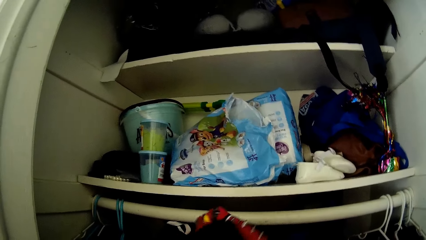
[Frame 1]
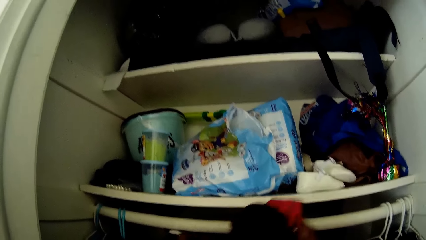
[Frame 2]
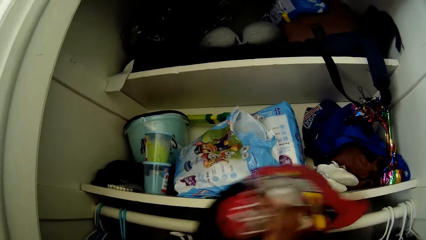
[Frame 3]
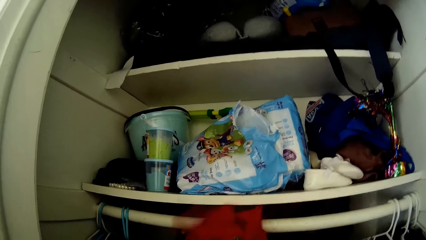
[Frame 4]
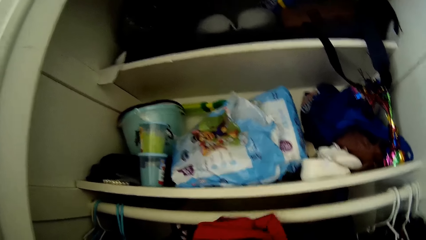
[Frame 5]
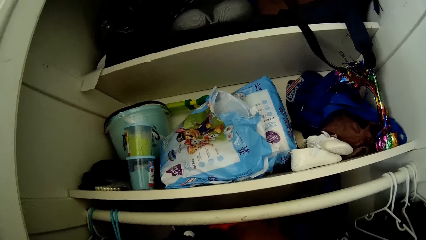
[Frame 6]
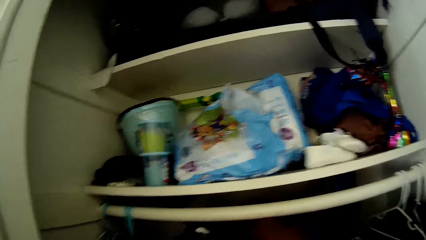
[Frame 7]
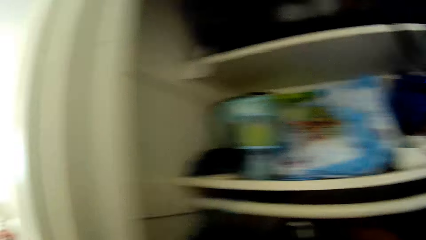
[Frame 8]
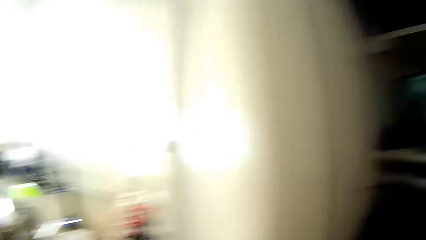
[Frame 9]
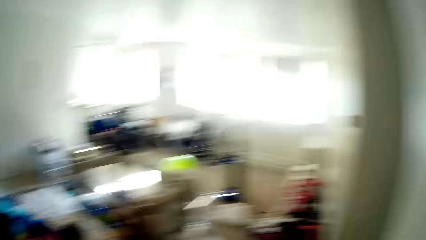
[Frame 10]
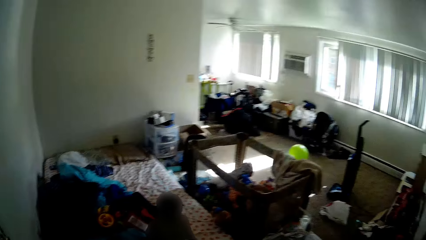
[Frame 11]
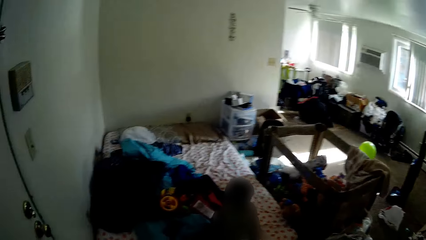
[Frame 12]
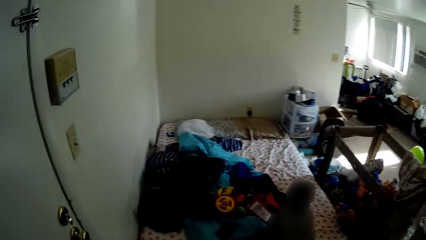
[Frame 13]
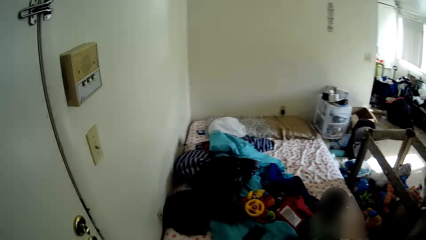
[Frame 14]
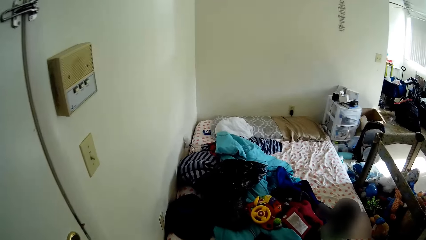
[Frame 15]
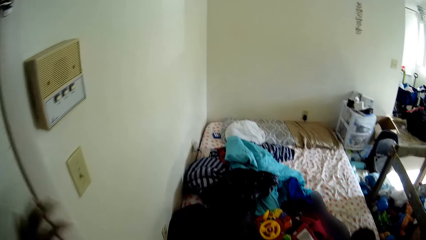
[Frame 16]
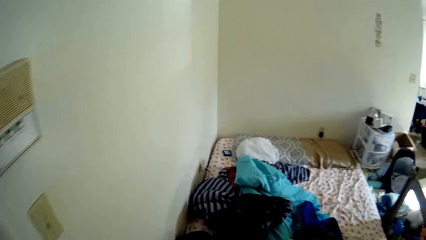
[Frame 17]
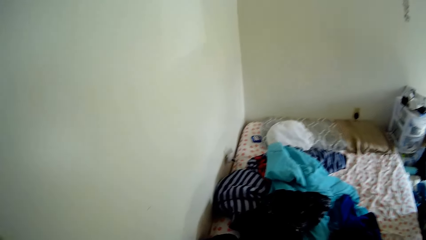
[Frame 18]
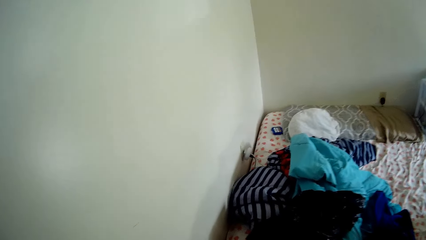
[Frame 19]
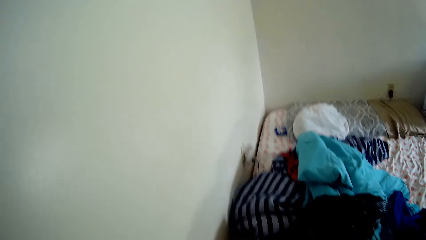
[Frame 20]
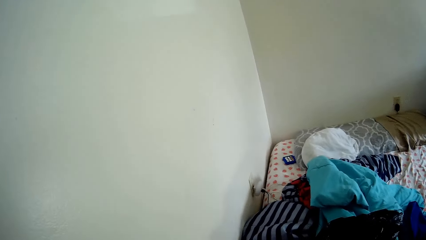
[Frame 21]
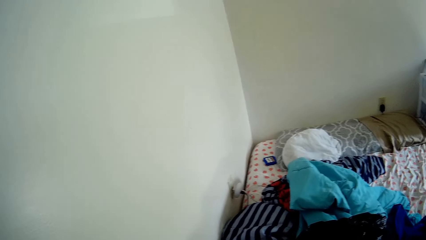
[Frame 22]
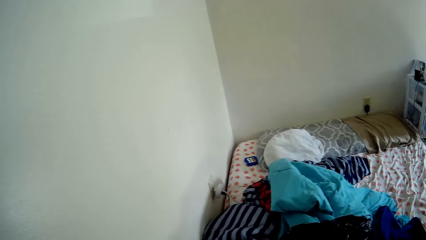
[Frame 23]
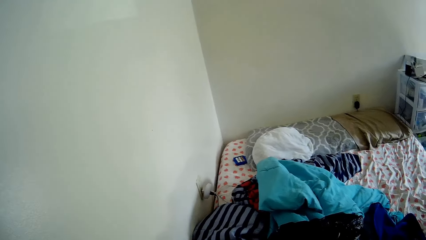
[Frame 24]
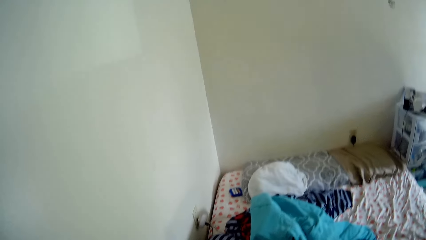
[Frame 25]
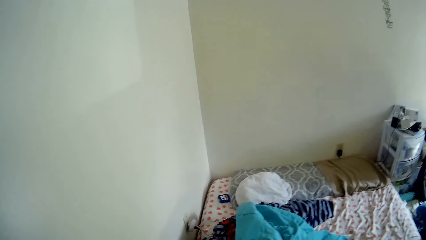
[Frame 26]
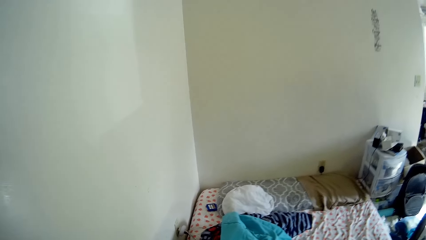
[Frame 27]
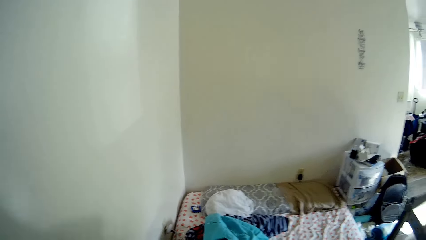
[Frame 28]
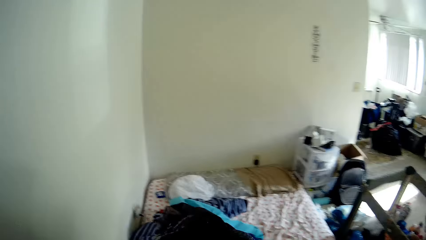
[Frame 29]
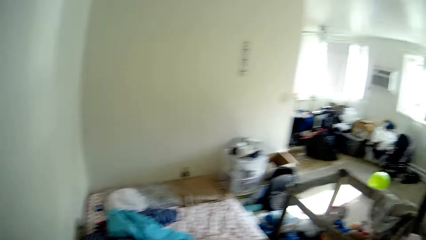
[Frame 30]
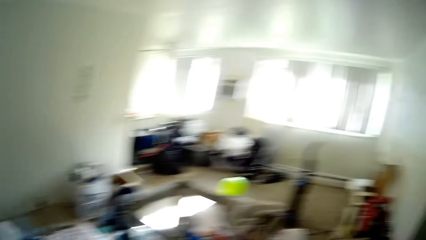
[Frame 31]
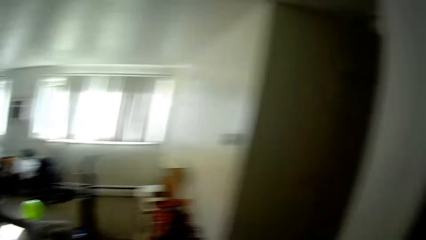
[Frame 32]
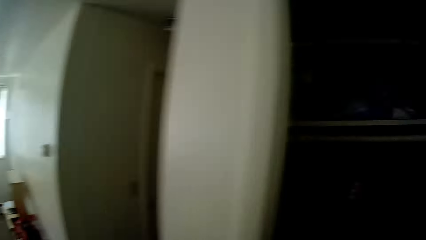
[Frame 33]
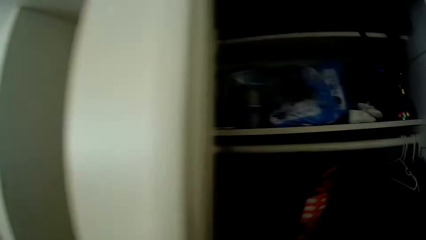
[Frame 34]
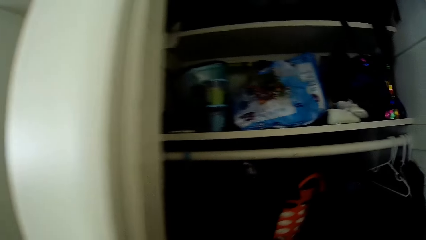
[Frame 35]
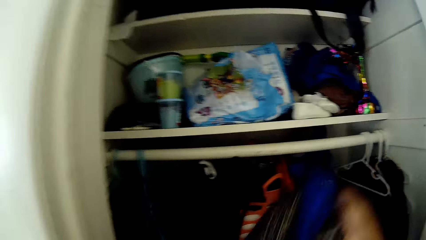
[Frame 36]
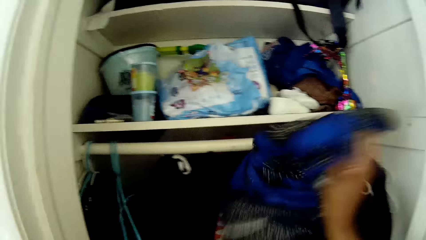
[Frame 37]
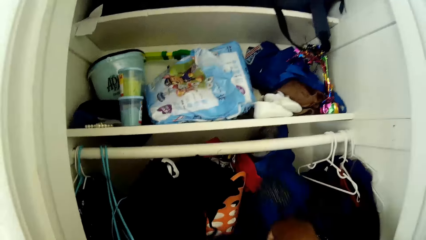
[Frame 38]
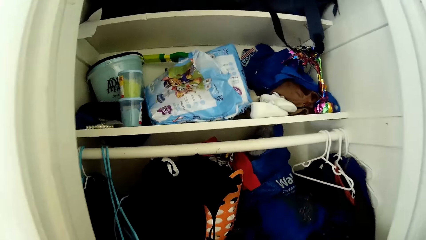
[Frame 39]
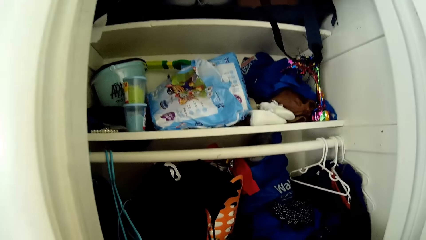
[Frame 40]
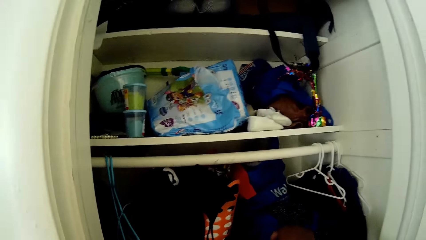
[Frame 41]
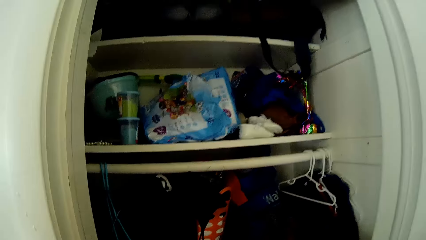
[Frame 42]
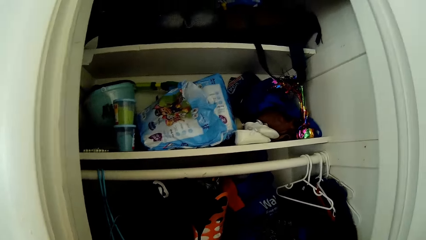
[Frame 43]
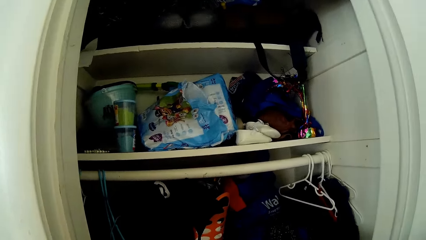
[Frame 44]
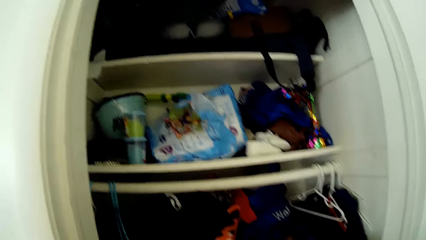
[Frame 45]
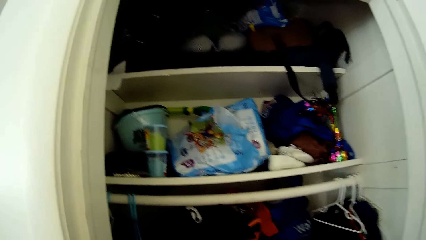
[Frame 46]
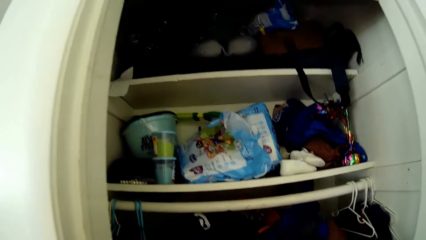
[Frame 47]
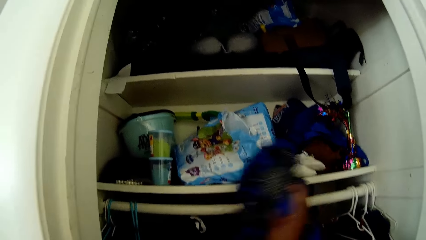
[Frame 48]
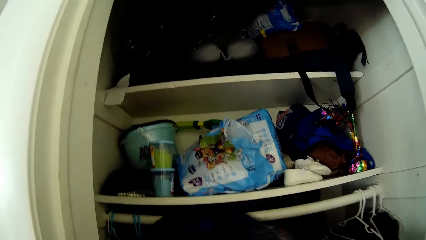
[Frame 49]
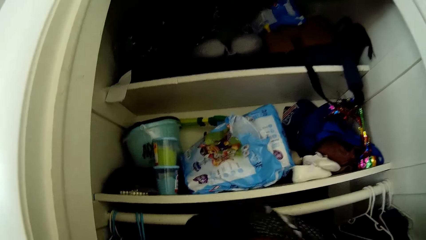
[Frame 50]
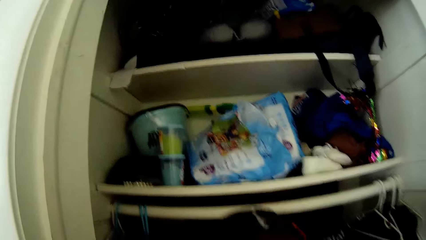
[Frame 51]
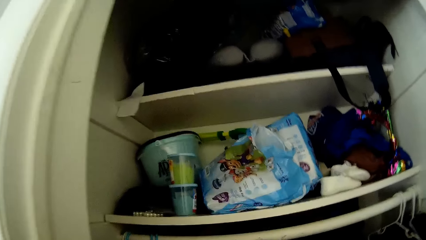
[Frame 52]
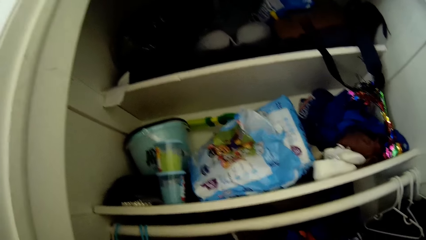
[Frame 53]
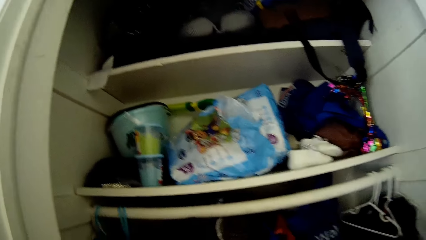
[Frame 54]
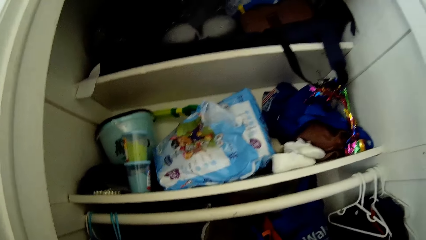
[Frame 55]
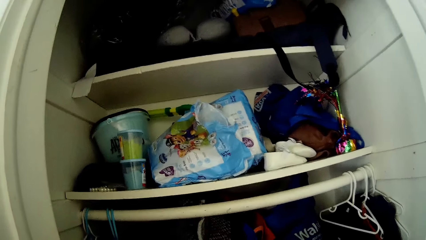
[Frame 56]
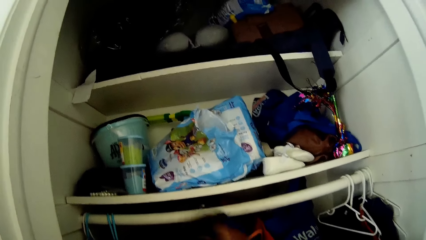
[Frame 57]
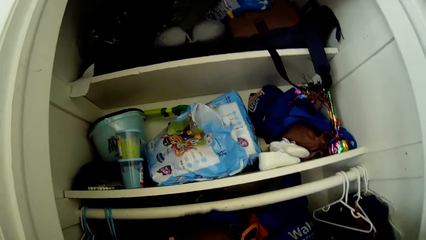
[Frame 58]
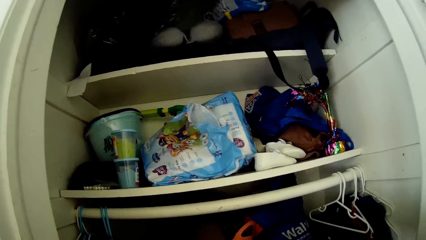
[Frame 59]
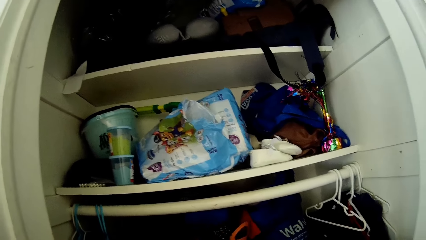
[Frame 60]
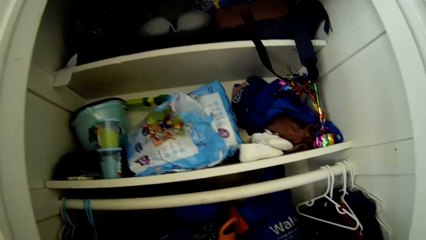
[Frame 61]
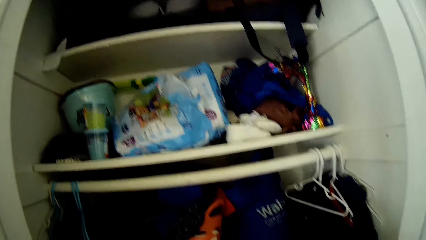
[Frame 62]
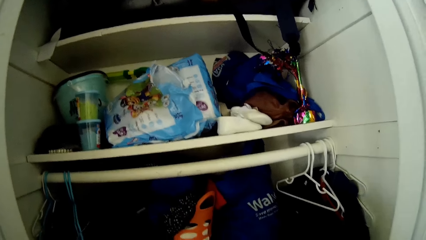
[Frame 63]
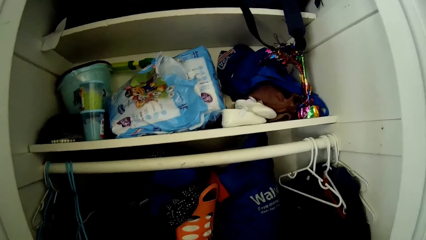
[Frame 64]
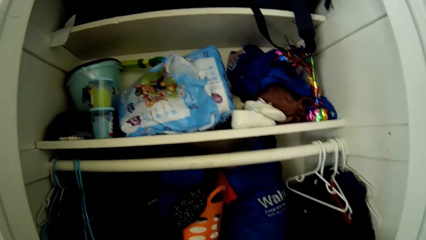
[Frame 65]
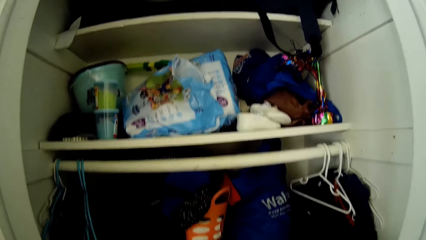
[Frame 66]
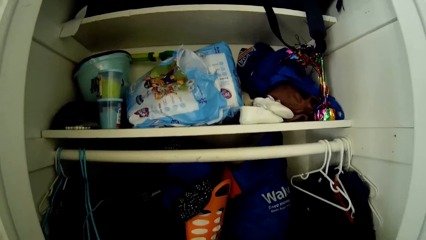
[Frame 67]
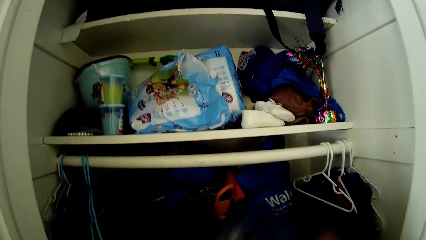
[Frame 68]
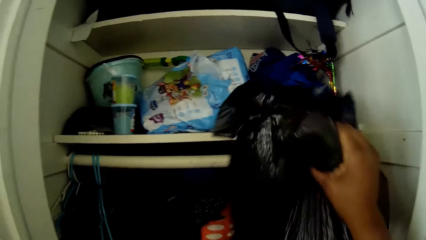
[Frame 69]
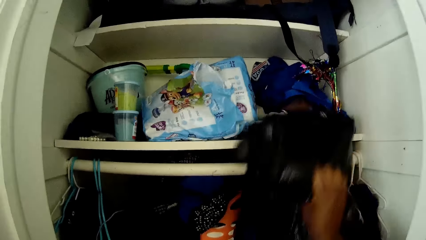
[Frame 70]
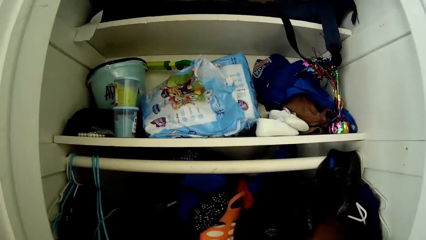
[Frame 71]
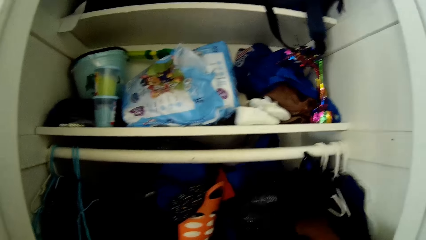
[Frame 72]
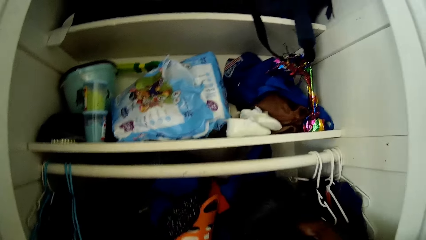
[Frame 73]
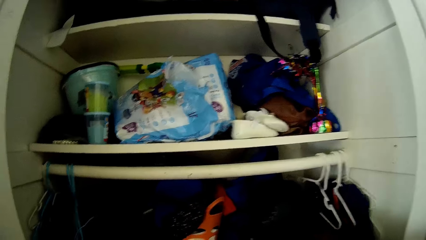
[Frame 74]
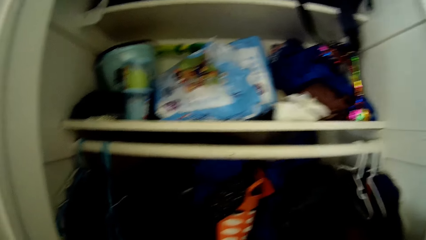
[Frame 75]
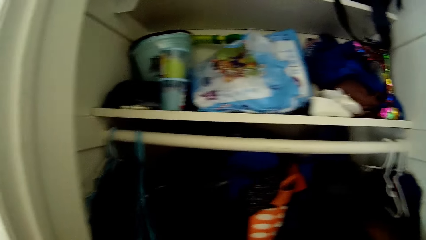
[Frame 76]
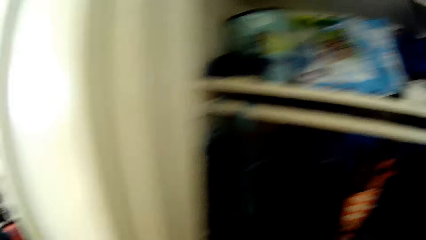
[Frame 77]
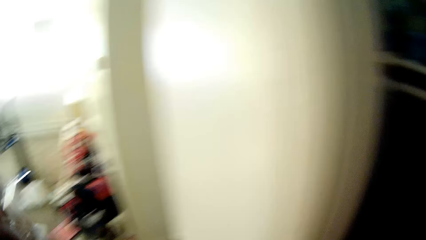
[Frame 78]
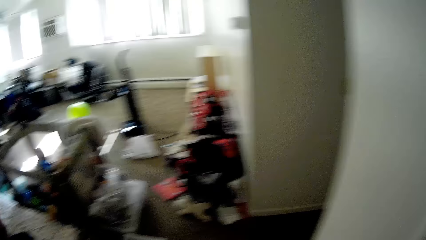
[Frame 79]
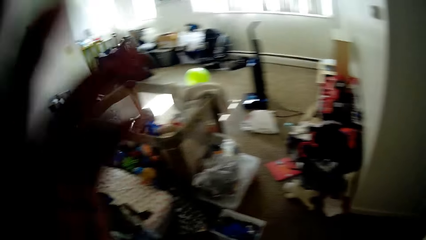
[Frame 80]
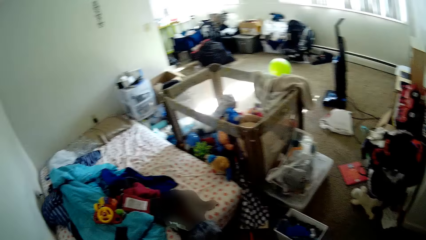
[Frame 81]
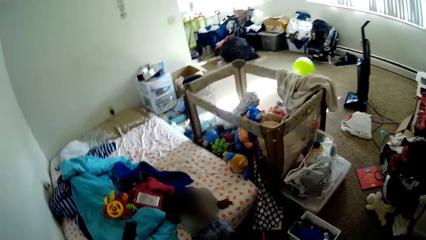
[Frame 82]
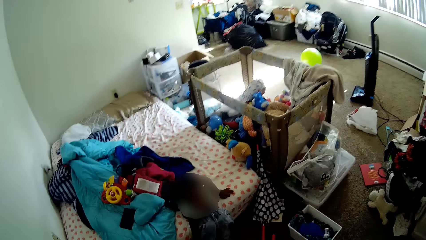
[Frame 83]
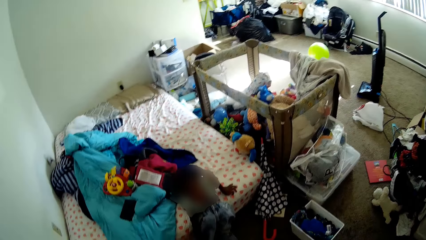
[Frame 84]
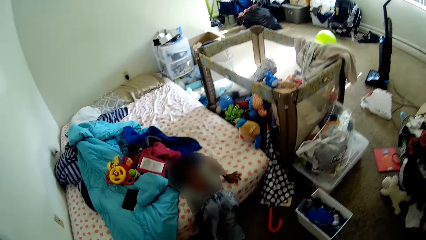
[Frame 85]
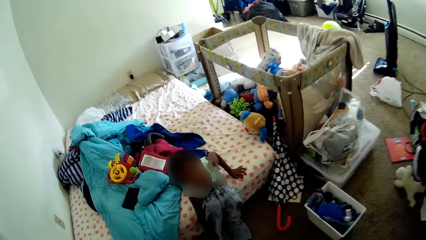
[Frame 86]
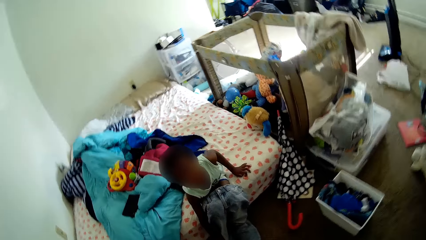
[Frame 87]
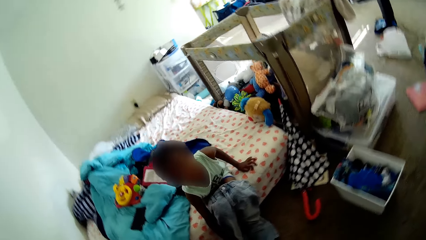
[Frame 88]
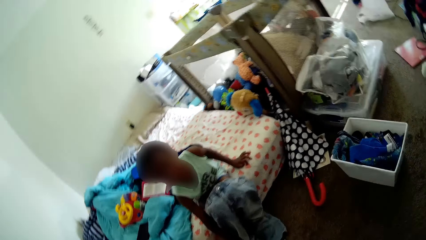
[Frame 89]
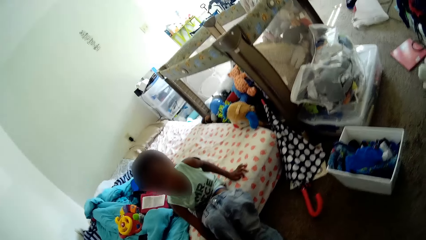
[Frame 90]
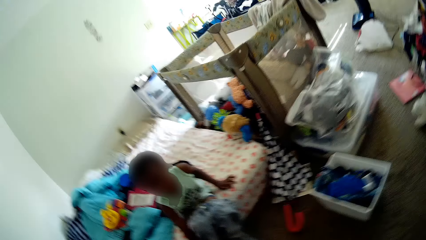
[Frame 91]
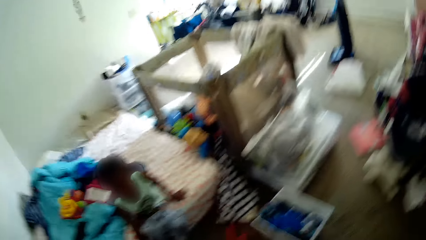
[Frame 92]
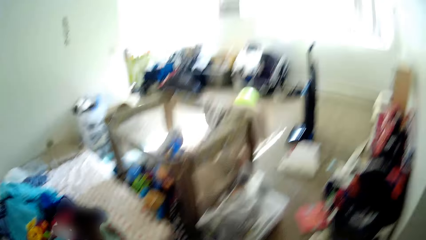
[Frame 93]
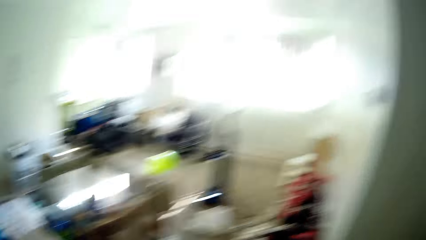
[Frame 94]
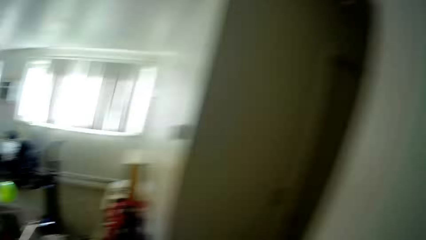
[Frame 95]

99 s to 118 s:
The camera wearer folds a cloth in the wardrobe. She places the cloth in the cupboard with her right hand. She places a nylon in the cupboard with her right hand. She interacts with the boy.
